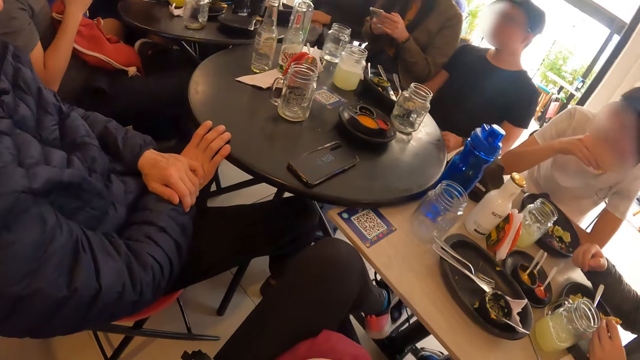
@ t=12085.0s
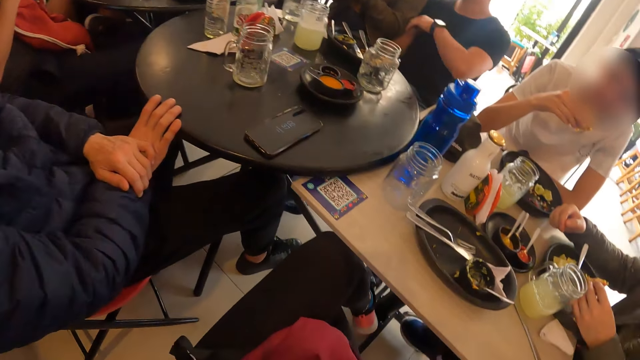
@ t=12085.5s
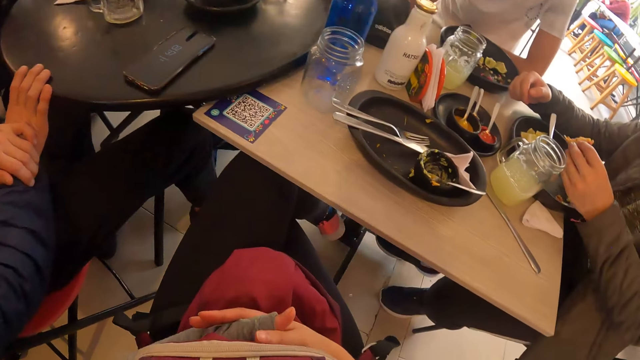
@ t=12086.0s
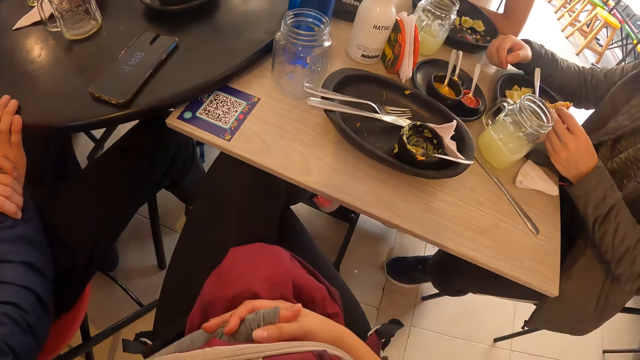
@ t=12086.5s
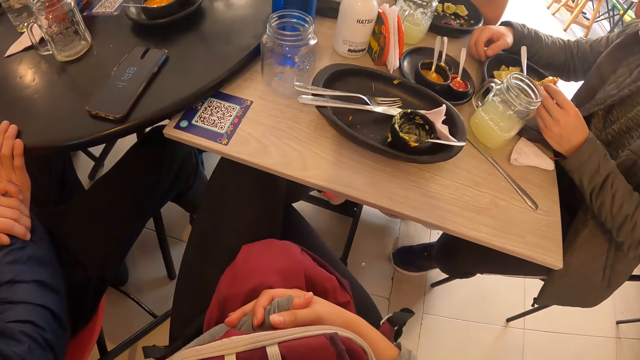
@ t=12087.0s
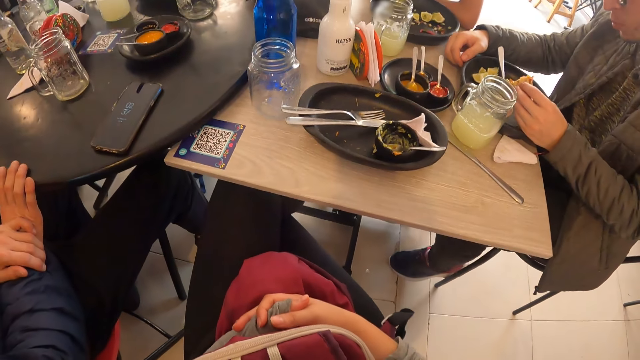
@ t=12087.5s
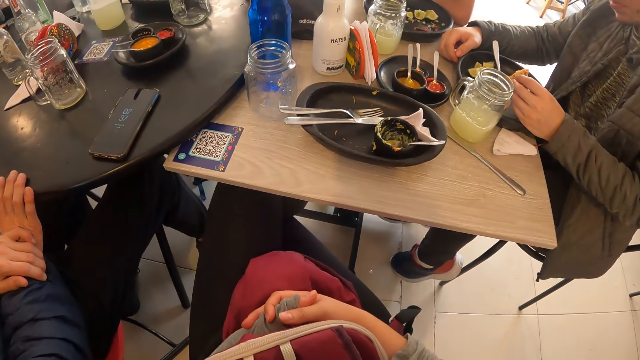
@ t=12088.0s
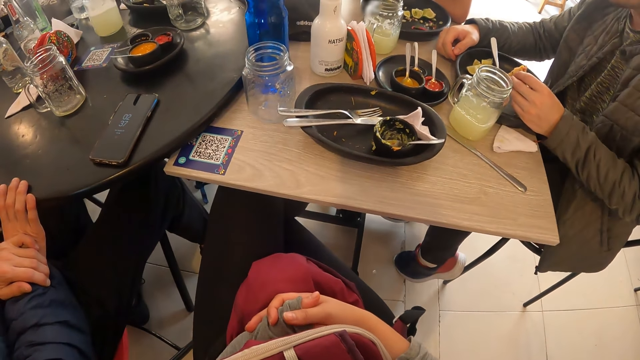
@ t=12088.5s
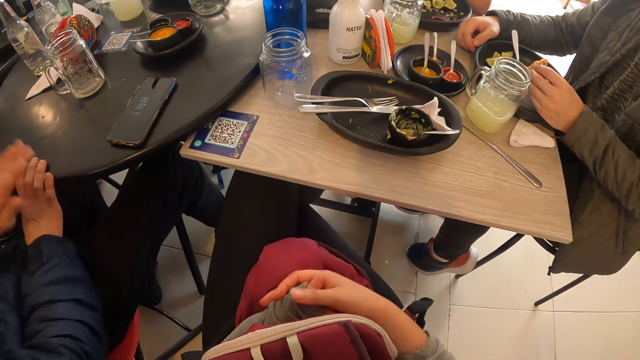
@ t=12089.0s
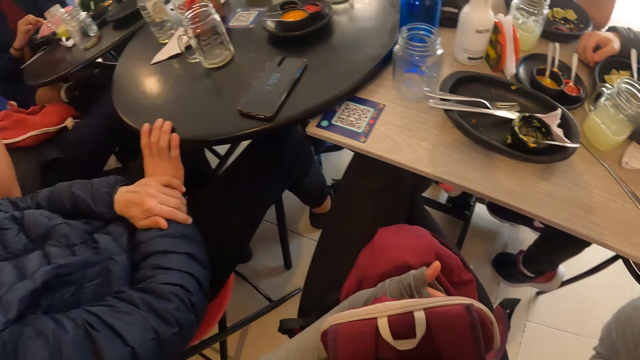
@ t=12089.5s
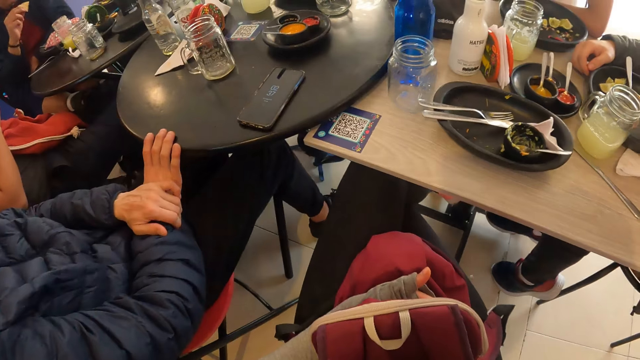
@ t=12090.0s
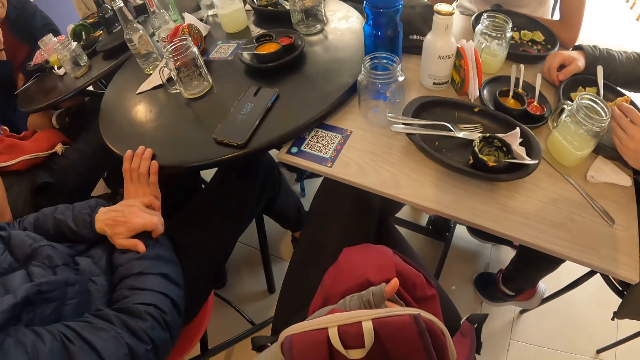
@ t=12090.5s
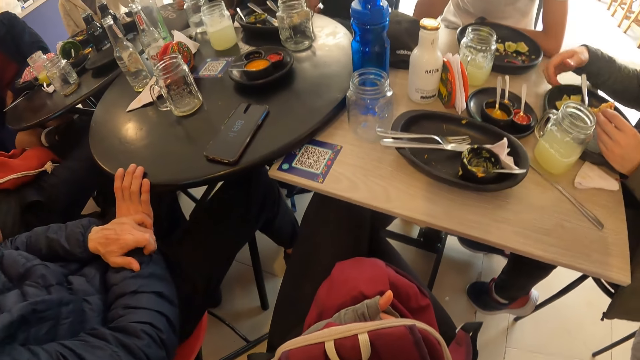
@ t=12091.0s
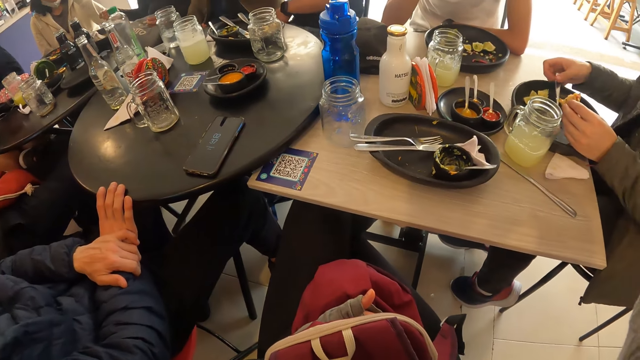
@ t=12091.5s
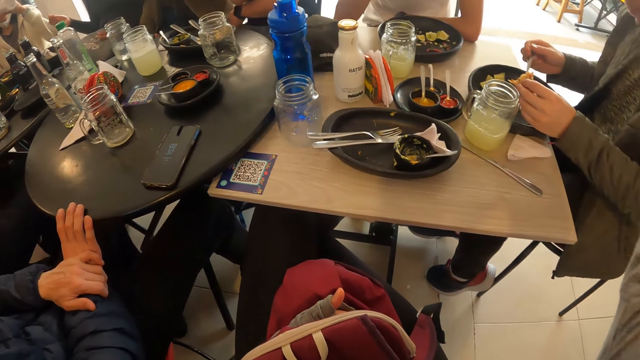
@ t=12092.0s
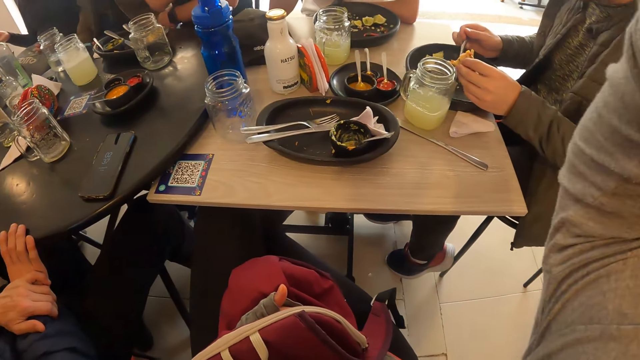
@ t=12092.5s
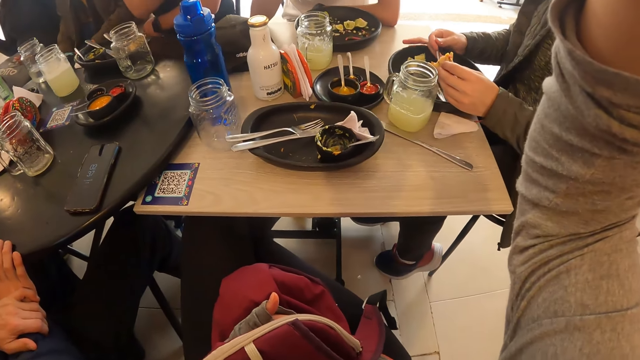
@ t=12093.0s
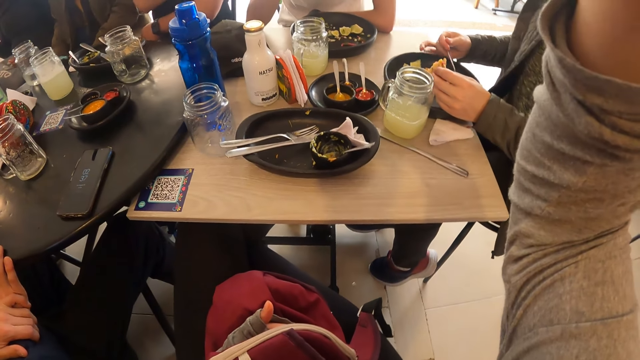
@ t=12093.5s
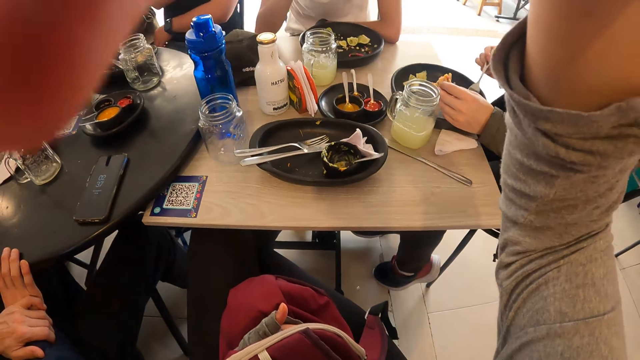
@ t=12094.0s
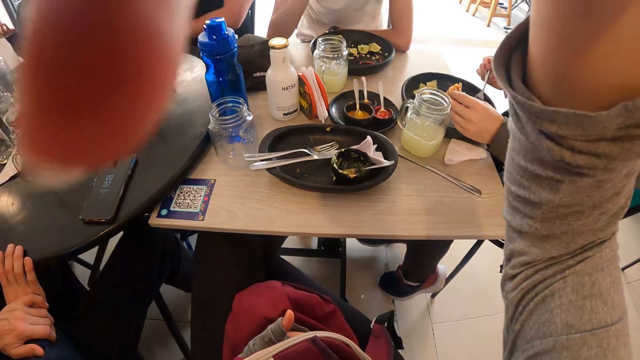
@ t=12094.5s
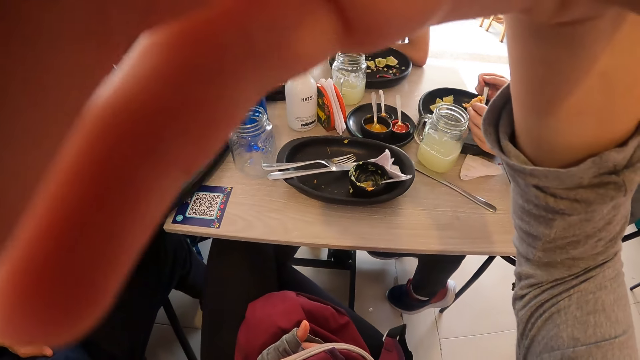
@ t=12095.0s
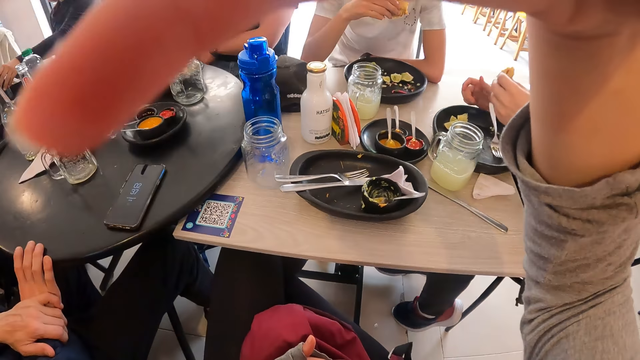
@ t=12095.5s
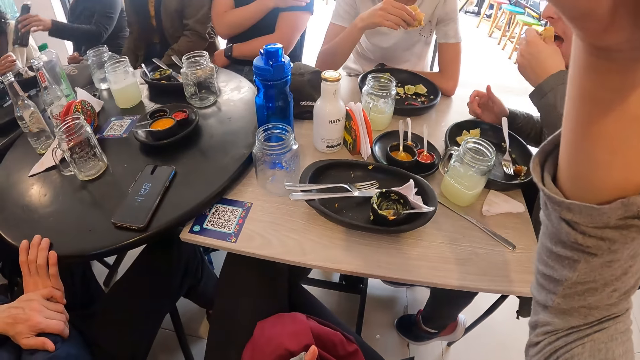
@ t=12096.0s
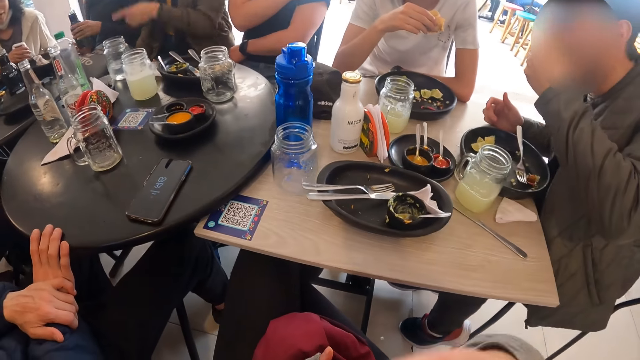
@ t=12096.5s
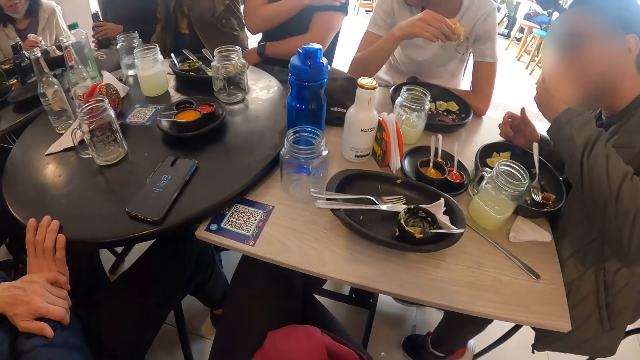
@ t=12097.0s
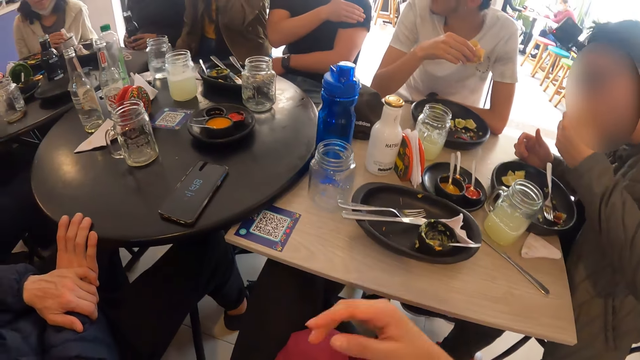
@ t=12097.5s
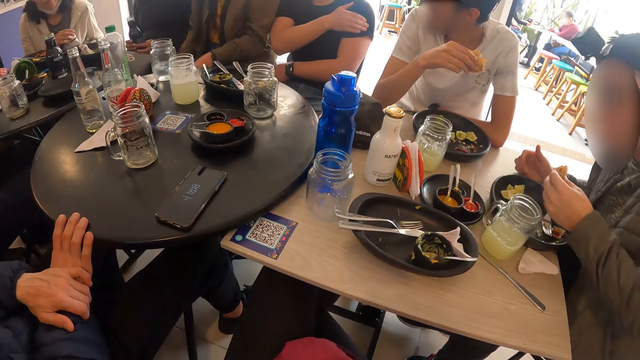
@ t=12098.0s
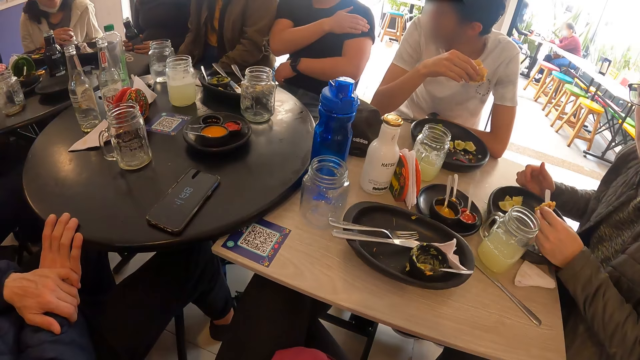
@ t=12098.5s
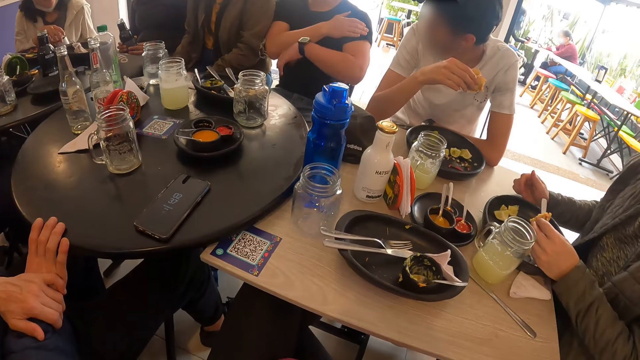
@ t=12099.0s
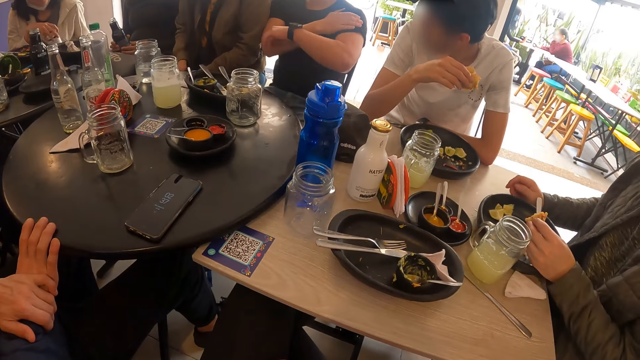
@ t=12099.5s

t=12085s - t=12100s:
The man holds the taco with his left hand. The camera wearer folds her legs. She lifts and handles the camera. She strokes her hair with her right hand. The man picks the fork on the plate with his right hand and gathers the food on the plate with the fork in his right hand. He eats the taco with his left hand.

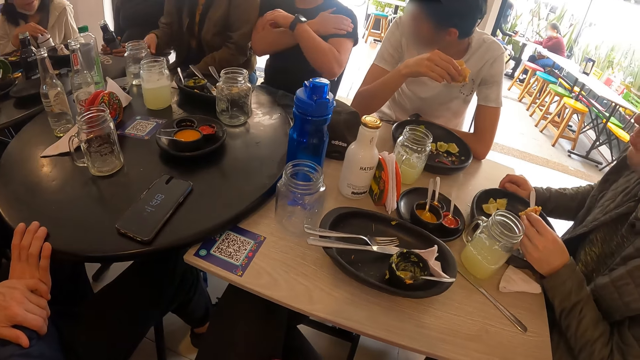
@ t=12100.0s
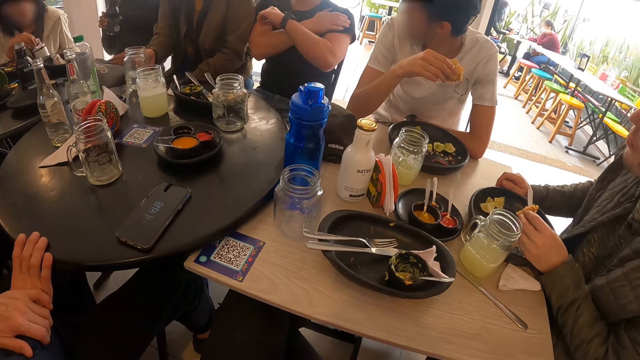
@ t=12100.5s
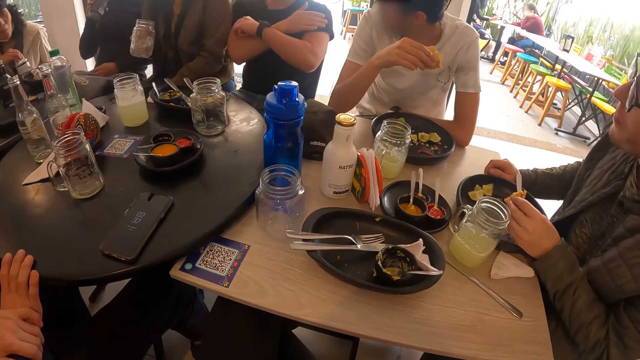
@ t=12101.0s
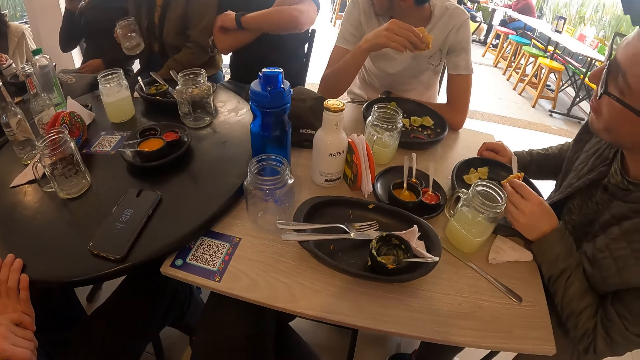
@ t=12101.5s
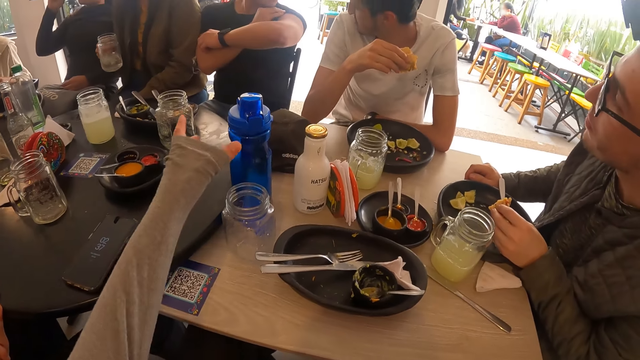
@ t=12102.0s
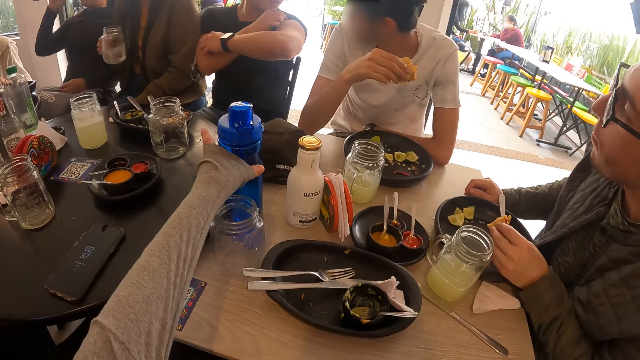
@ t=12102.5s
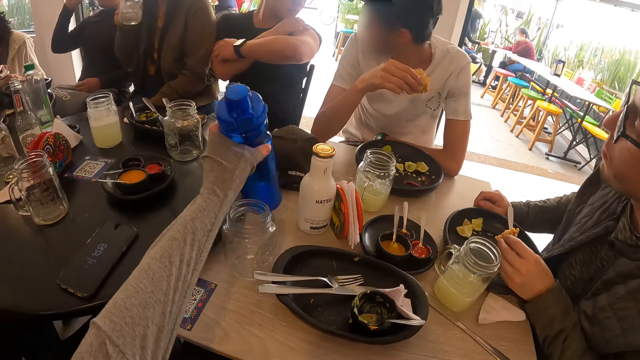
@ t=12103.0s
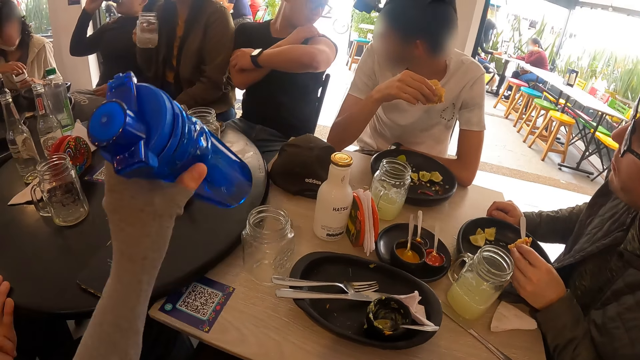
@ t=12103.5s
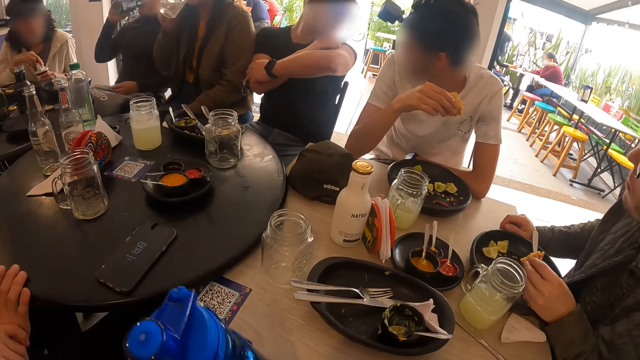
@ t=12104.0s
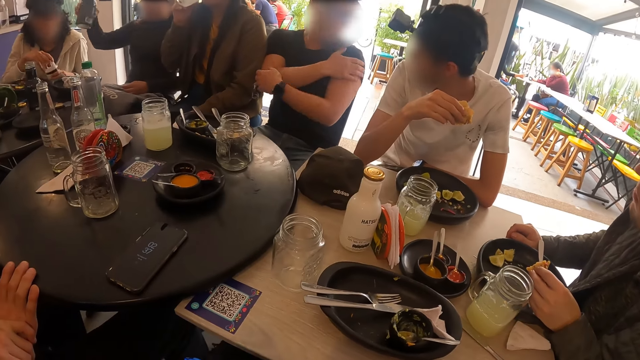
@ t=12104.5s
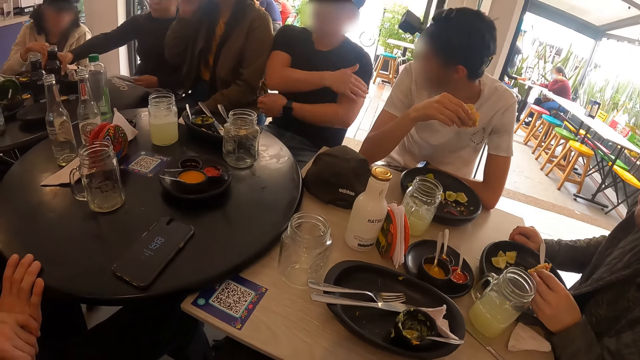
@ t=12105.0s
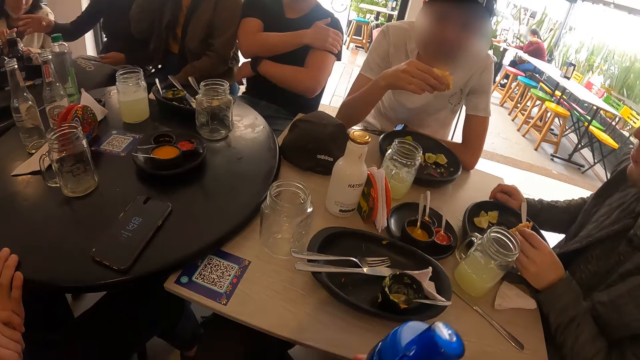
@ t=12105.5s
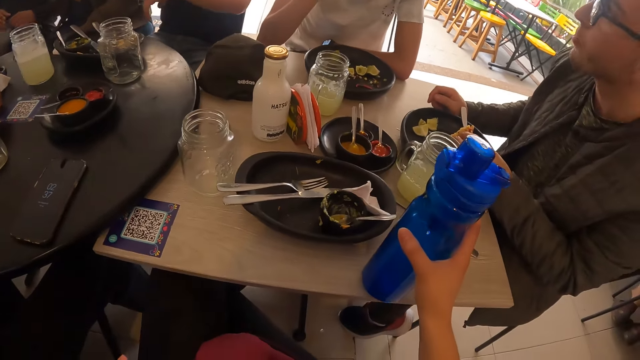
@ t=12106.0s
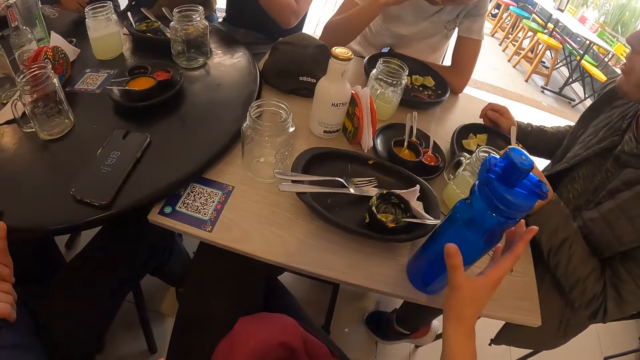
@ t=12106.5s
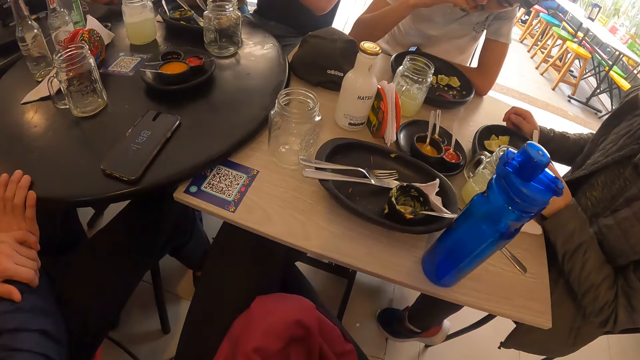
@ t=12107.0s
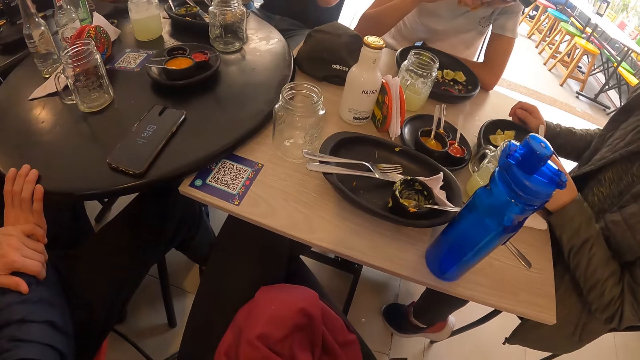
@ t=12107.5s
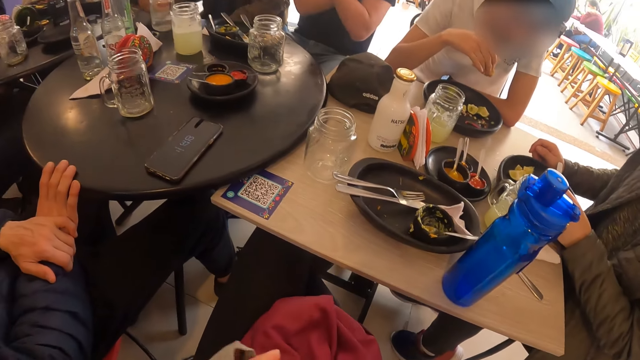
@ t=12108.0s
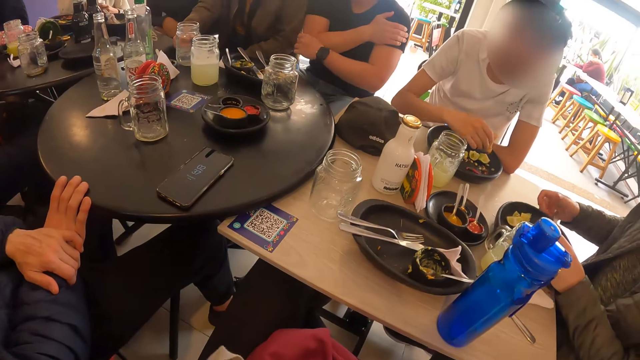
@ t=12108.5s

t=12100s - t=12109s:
The camera wearer picks a water bottle from the table with her left hand. She places the bottle of water in her right hand on the table. The man eats from the taco in his right hand.
